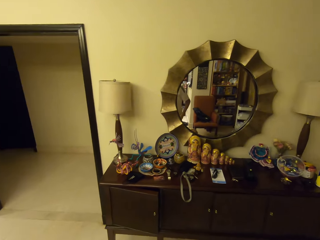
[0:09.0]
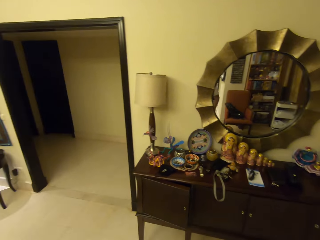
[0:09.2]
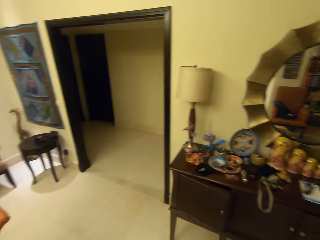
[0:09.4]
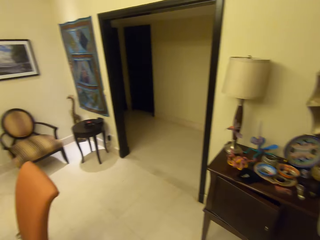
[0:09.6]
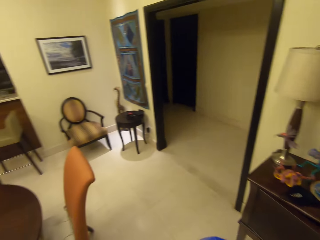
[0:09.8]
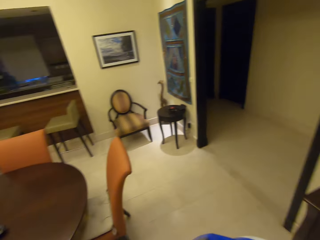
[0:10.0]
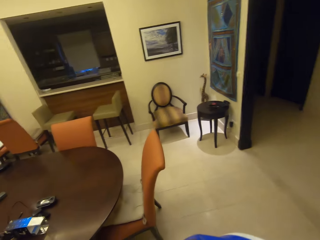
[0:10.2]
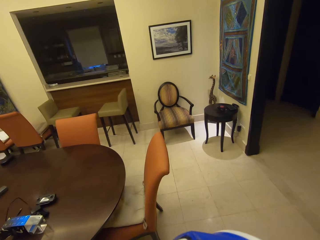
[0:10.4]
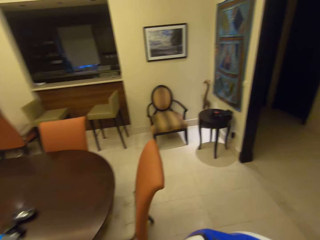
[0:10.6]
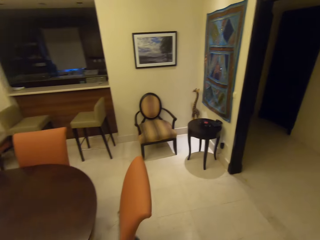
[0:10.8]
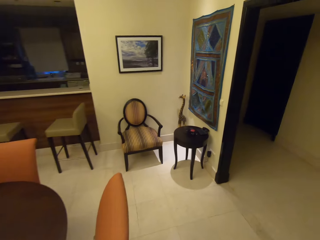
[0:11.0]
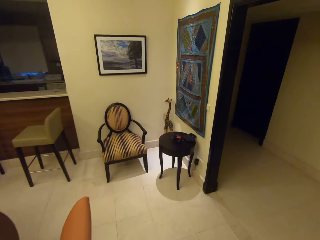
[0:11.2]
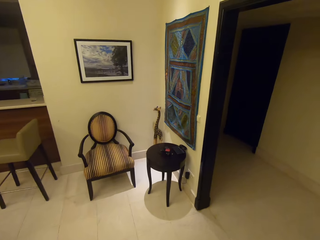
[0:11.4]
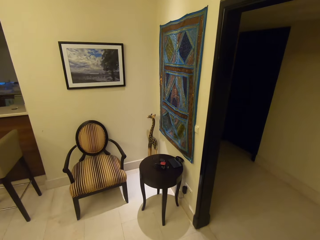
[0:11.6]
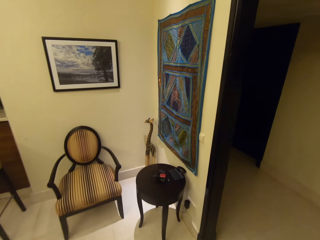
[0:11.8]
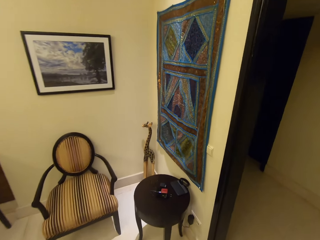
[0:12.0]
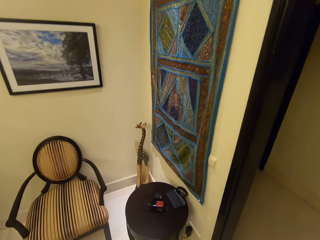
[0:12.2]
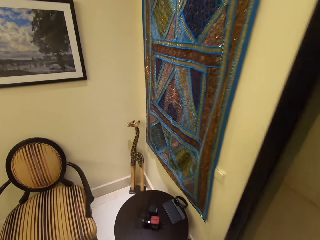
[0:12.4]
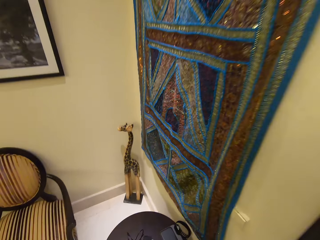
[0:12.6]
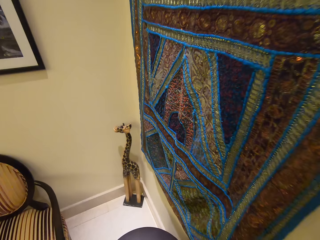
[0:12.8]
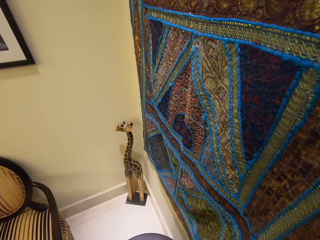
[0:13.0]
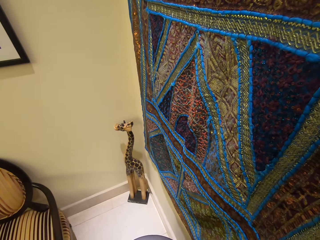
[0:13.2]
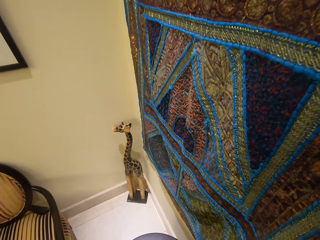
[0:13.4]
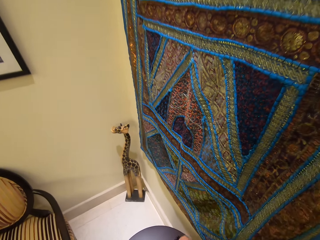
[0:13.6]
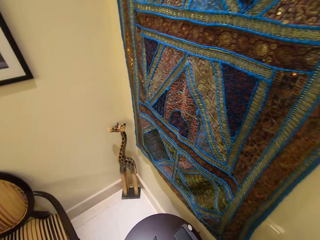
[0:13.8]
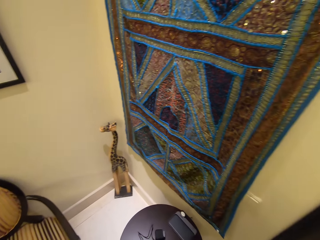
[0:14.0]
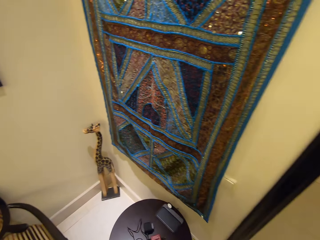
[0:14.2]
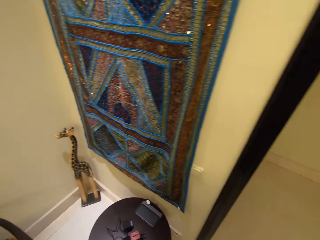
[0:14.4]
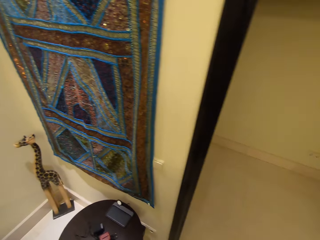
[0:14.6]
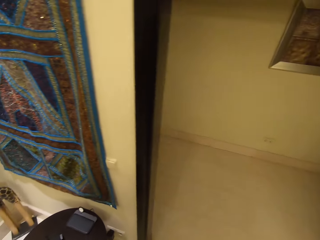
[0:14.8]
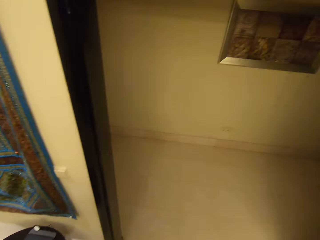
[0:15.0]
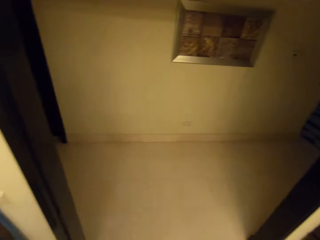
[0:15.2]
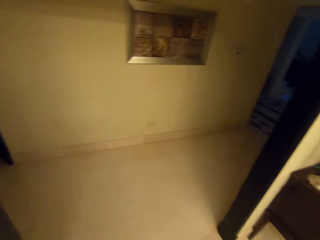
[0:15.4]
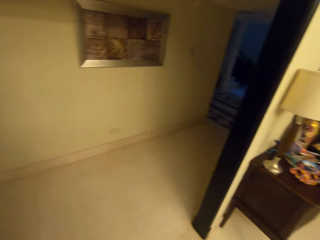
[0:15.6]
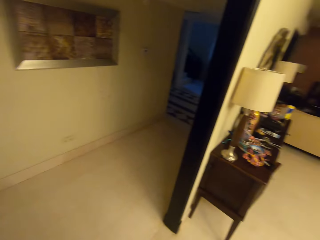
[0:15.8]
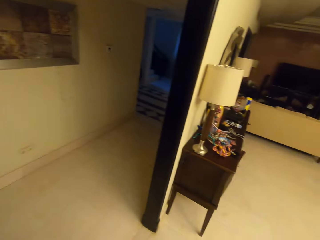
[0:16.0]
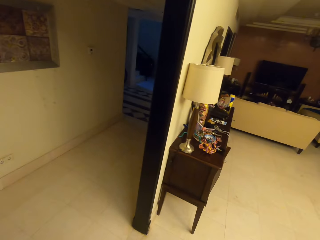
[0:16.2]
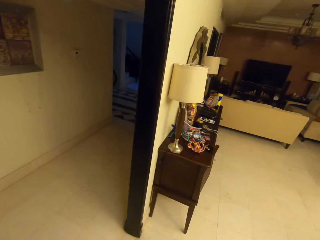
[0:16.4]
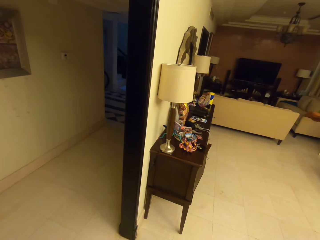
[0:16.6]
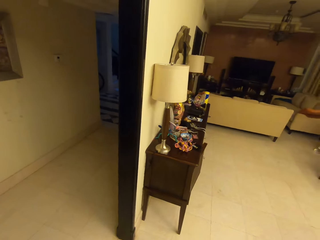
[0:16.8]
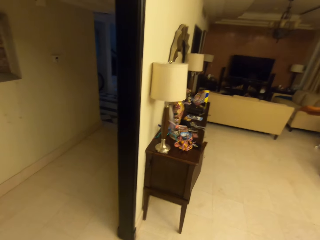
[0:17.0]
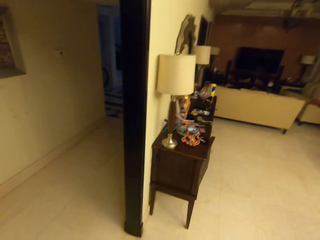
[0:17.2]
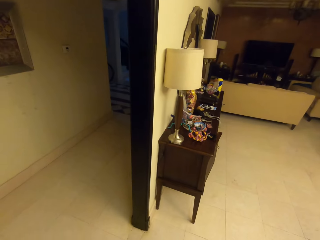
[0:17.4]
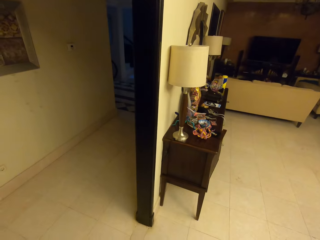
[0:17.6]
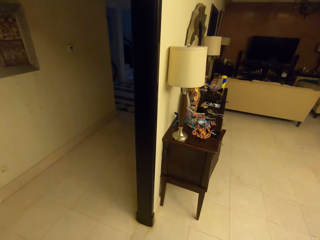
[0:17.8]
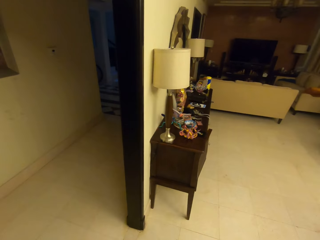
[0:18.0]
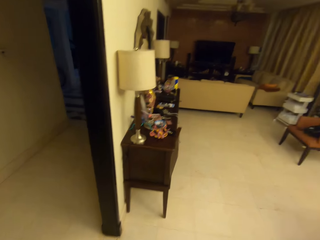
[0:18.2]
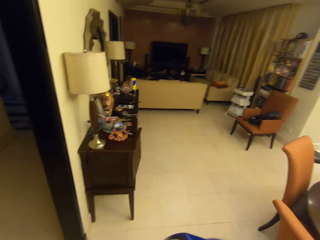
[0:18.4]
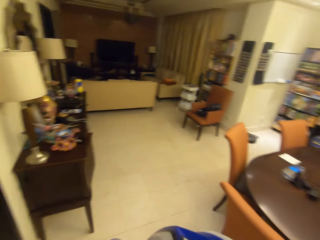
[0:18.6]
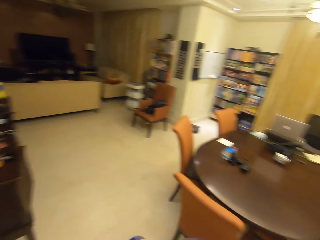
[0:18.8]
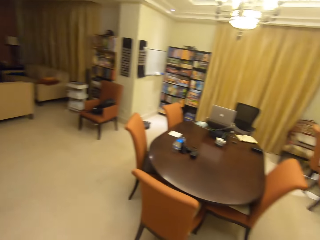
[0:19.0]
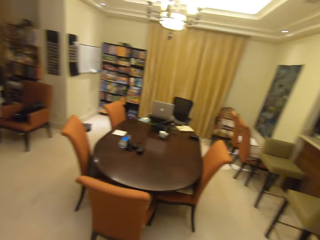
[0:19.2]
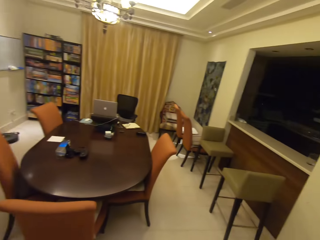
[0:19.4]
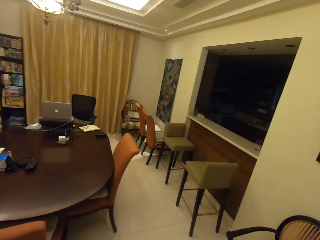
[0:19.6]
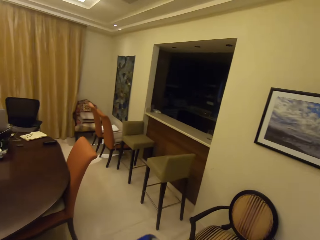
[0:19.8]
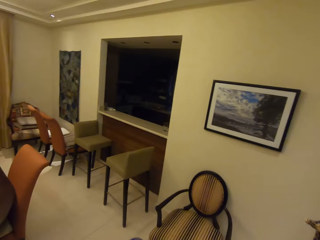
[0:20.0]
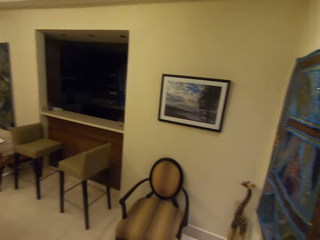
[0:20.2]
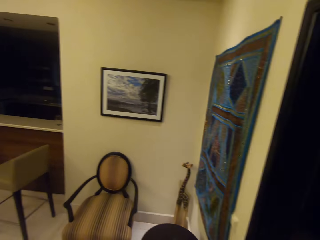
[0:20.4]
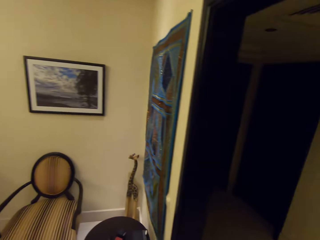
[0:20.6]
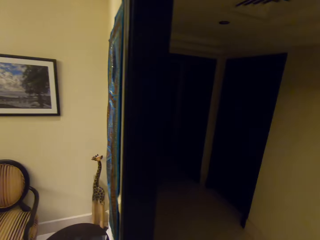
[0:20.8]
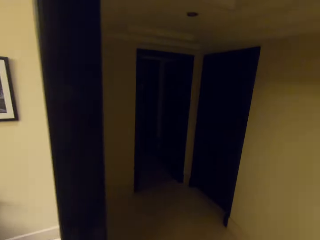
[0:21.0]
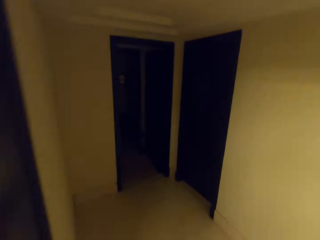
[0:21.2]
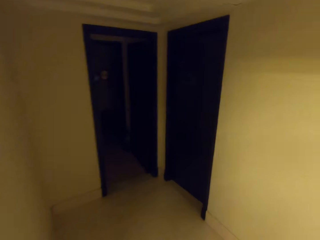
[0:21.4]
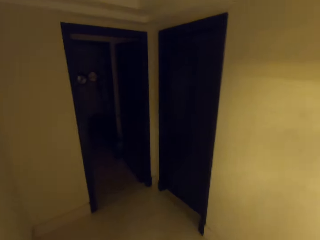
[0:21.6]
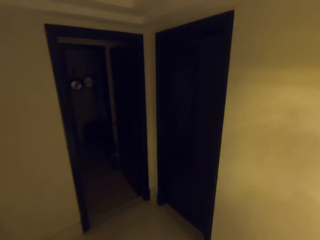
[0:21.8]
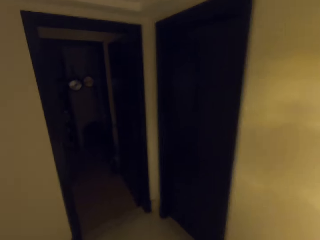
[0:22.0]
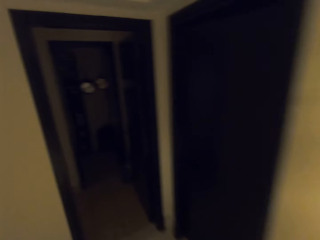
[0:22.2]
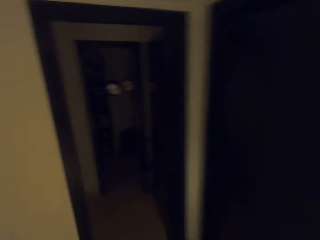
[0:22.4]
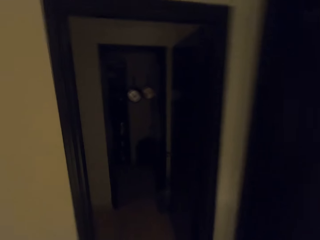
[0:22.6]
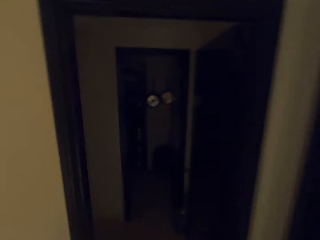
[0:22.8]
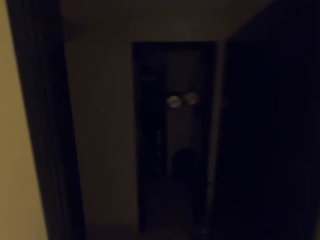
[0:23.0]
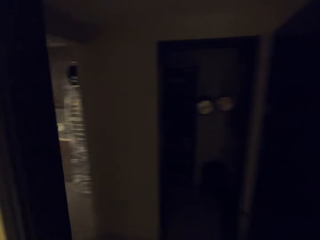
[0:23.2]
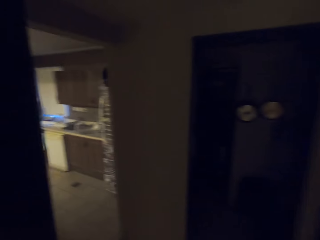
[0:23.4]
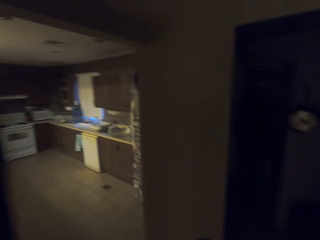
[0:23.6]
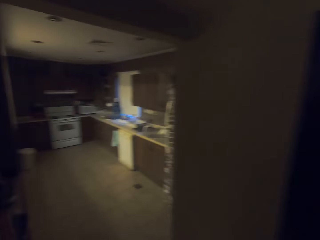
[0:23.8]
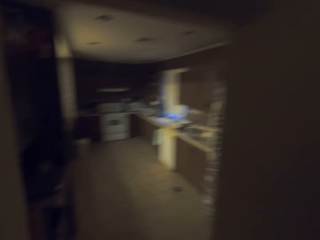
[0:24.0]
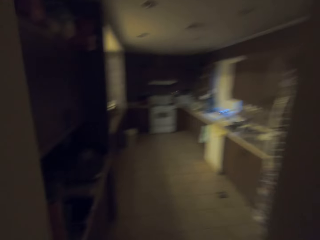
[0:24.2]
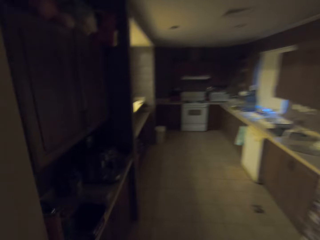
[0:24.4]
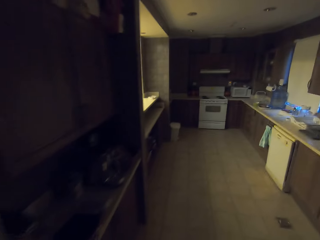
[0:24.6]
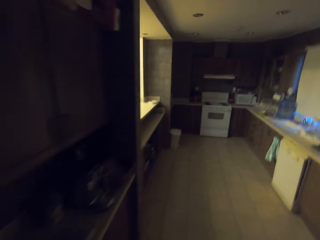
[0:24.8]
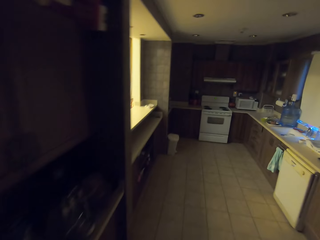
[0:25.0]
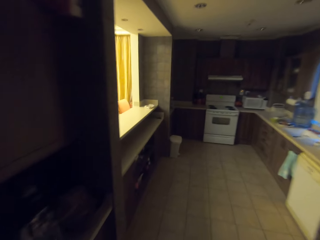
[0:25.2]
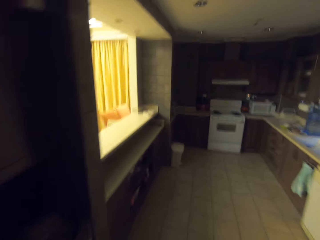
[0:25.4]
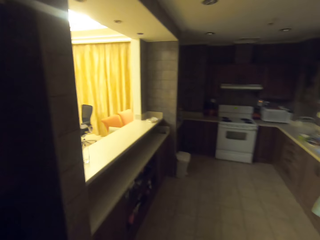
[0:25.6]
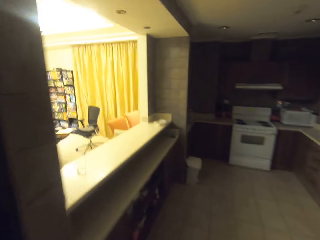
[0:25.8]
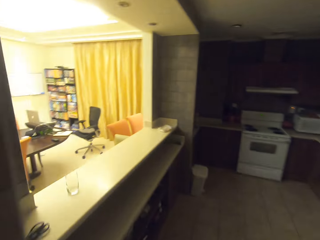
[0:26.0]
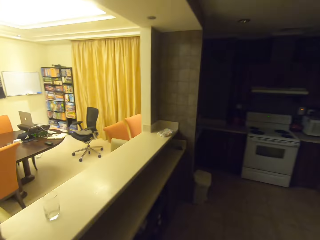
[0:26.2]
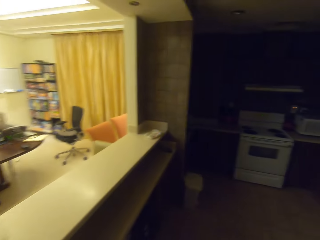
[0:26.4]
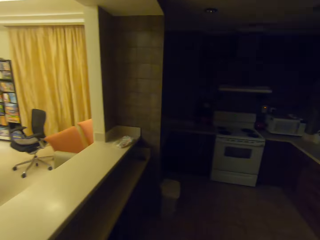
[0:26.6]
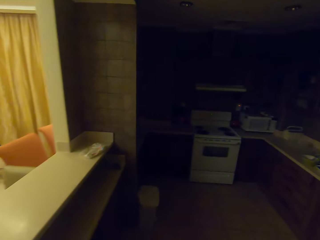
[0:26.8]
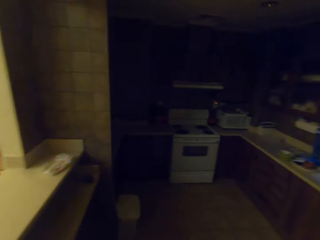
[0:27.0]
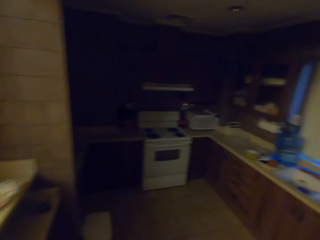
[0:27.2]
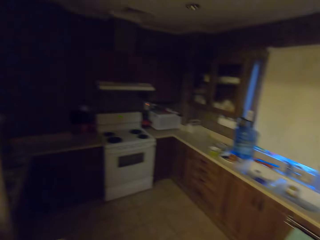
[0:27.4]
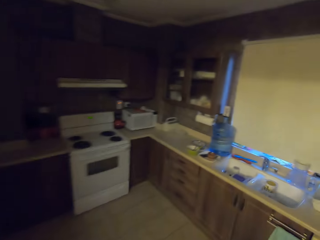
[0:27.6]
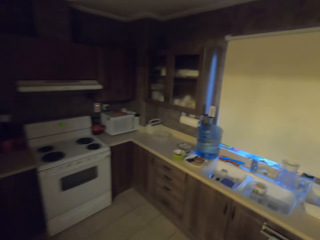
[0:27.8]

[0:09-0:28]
The camera wearer walks inside the house. They walk around the room. They look around the room. They walk around the room.

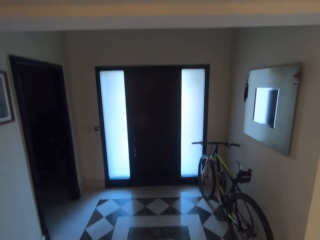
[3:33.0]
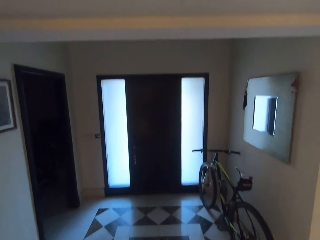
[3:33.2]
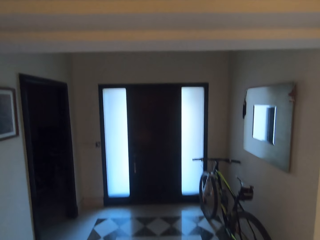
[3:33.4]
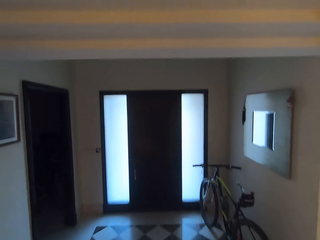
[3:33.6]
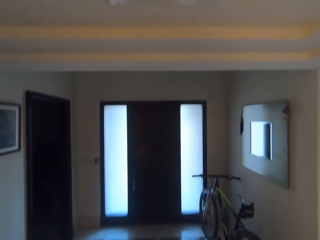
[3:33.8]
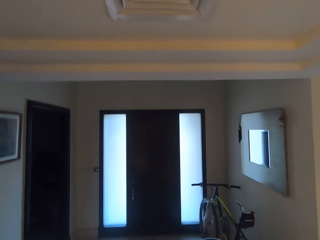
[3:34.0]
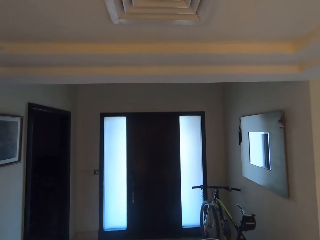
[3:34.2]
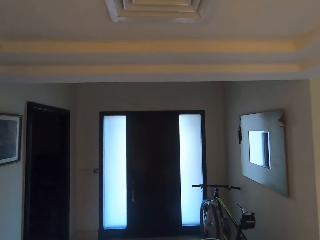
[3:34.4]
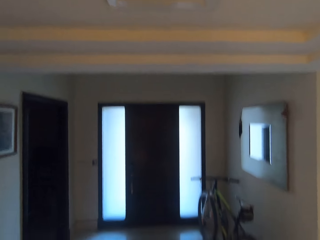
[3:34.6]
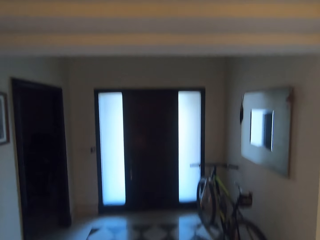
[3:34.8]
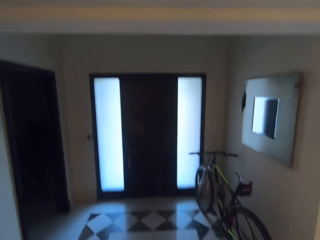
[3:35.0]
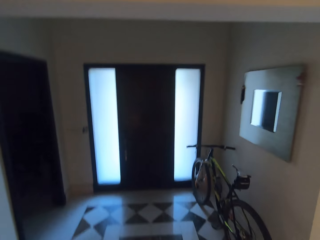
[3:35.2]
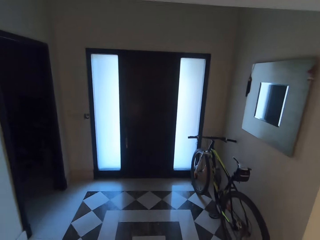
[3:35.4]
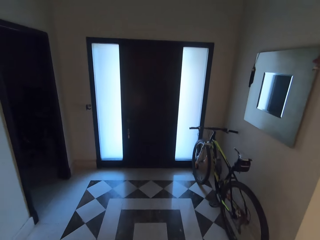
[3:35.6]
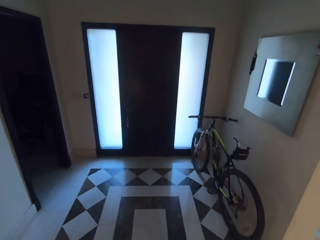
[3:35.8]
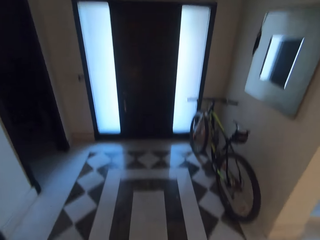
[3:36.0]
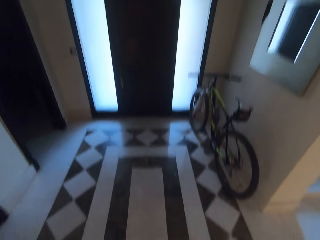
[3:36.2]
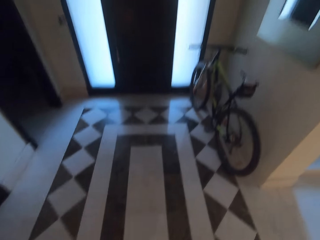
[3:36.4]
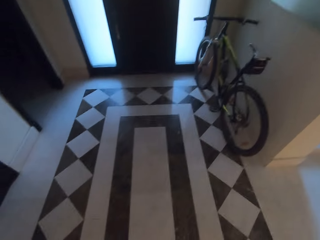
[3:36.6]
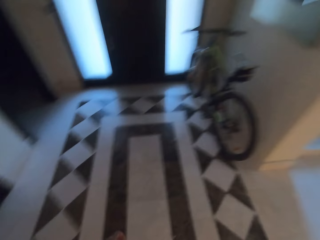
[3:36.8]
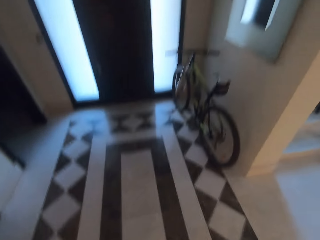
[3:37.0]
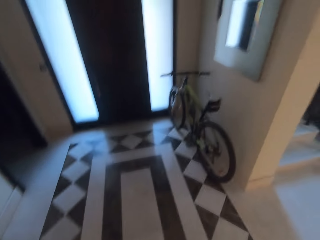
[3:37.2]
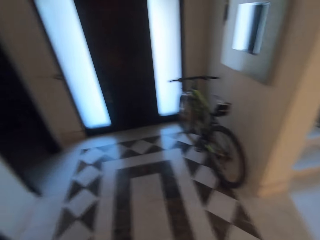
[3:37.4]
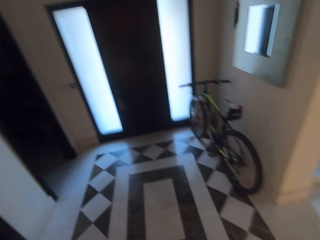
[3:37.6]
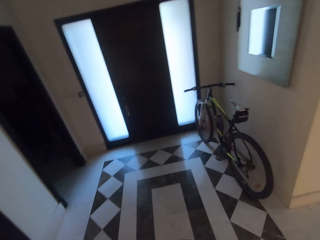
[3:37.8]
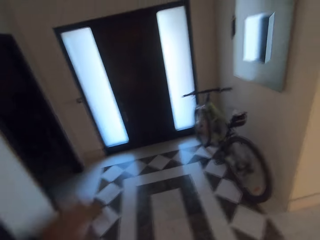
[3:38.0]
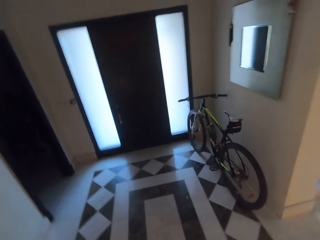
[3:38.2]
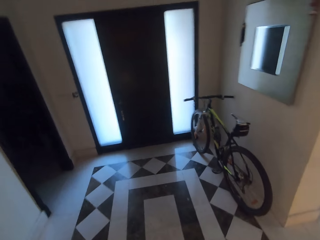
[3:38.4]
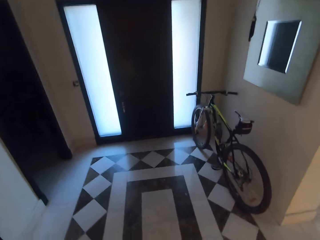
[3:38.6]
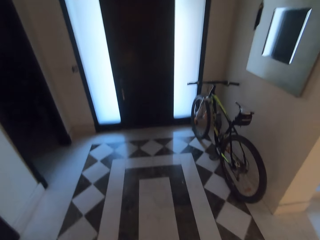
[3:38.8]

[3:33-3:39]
The camera wearer stares at the bicycle.
